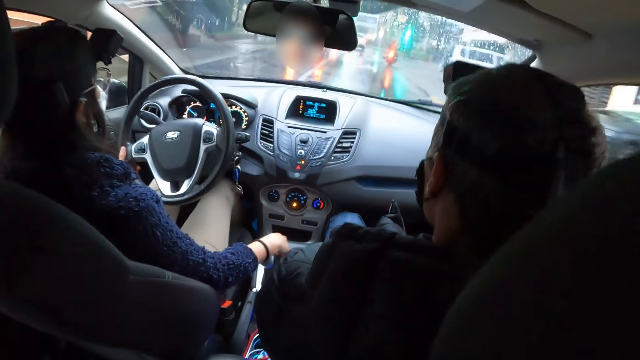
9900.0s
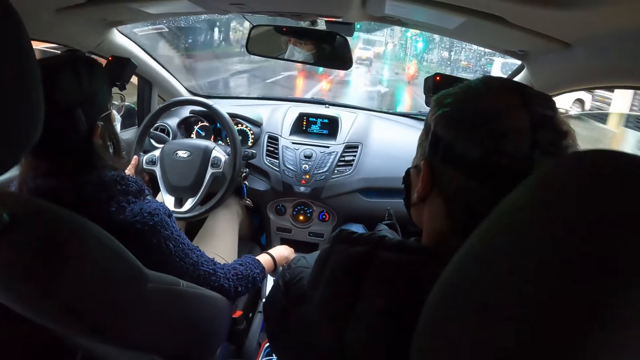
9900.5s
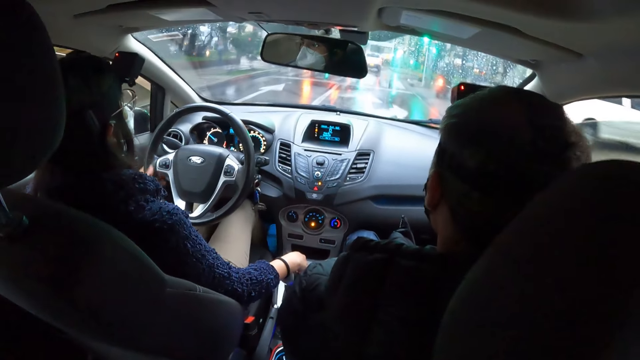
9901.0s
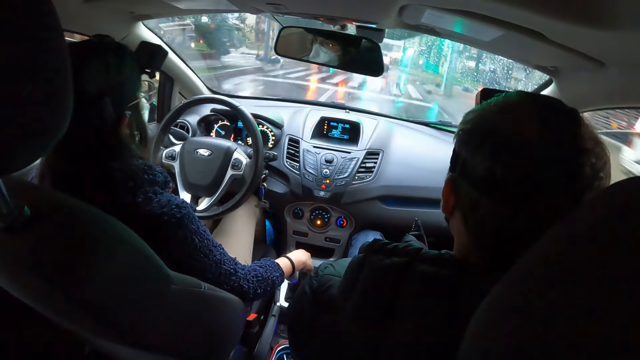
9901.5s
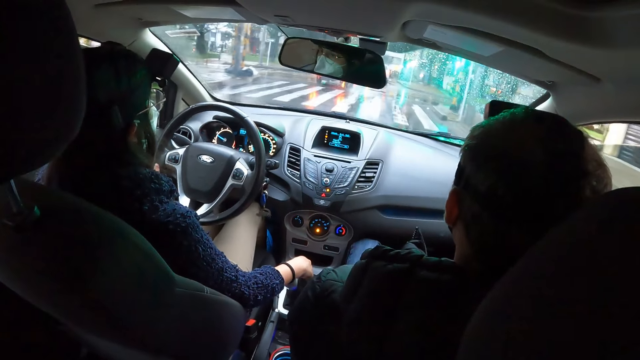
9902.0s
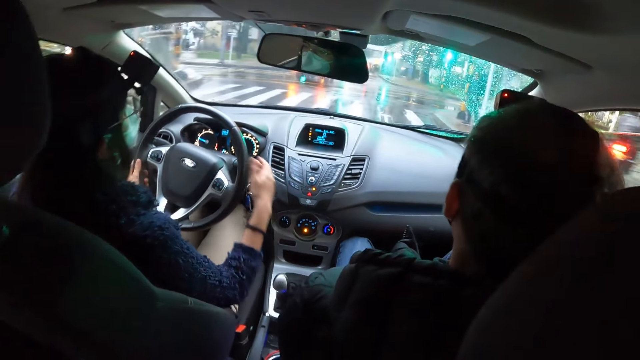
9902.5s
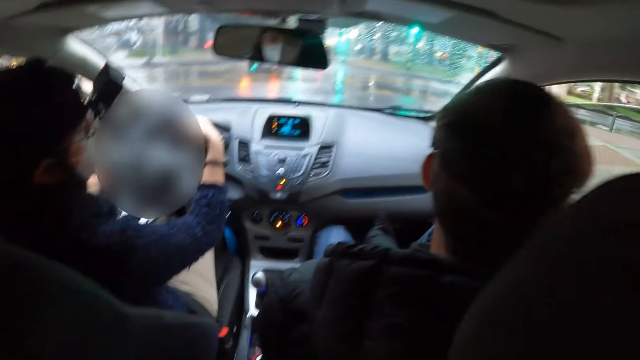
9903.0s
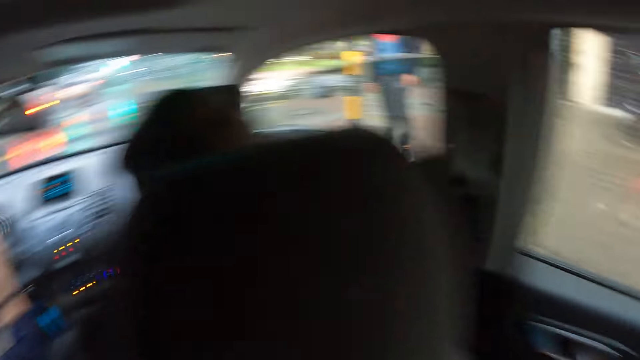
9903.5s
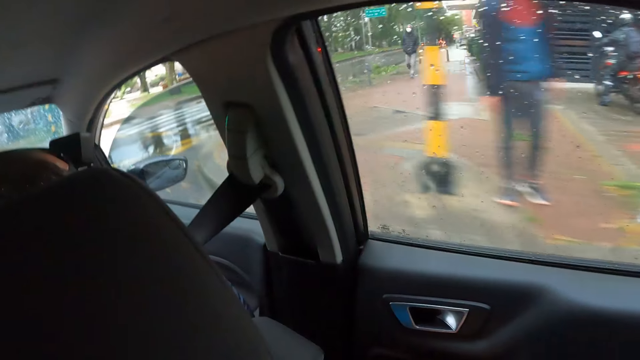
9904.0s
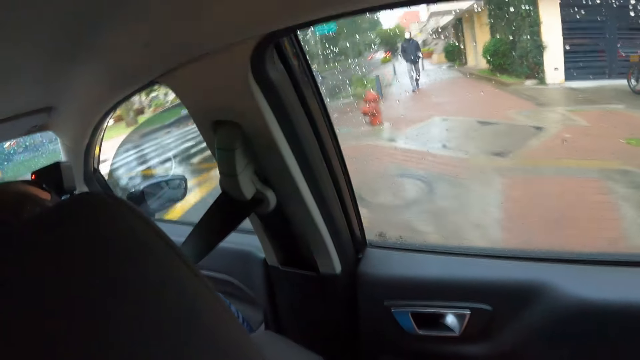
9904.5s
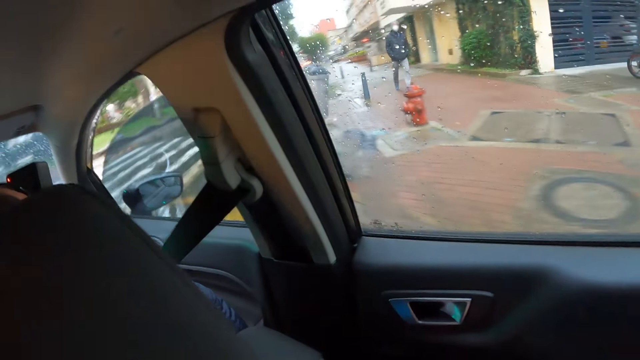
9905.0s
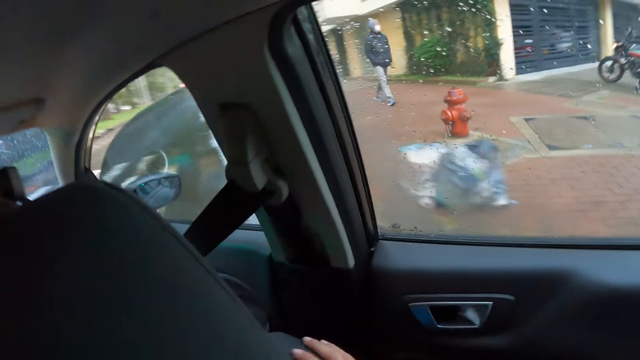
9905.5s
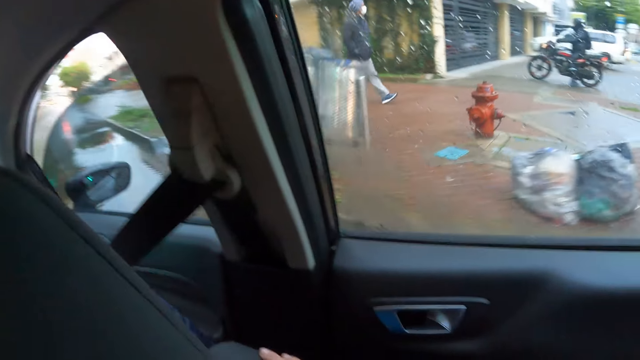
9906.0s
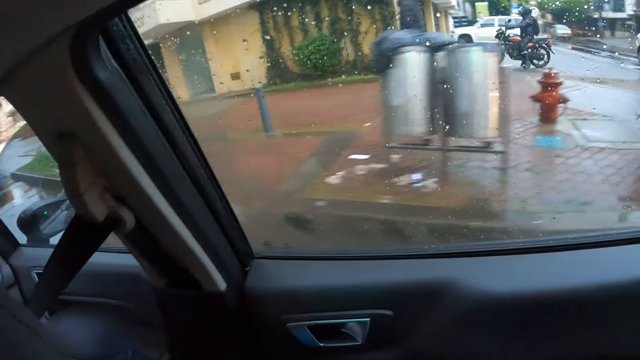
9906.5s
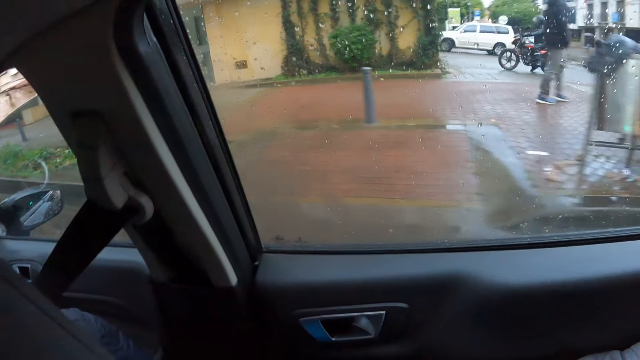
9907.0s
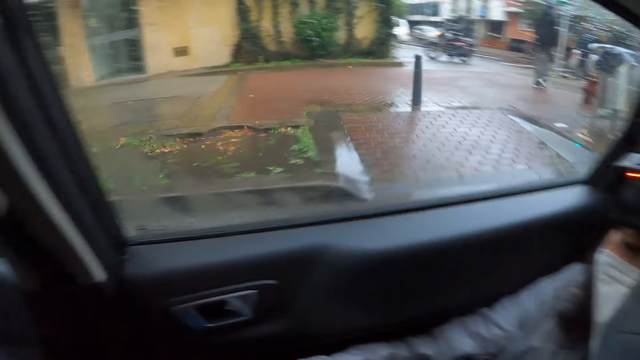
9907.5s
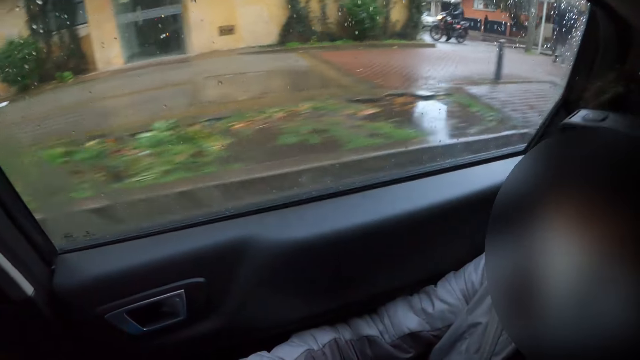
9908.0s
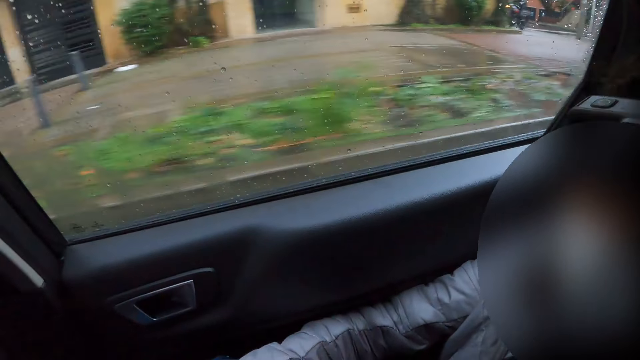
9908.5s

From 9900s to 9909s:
The woman holds the gear with her right hand and drives the car. The woman turns into a street with both hands. The camera wearer looks around.

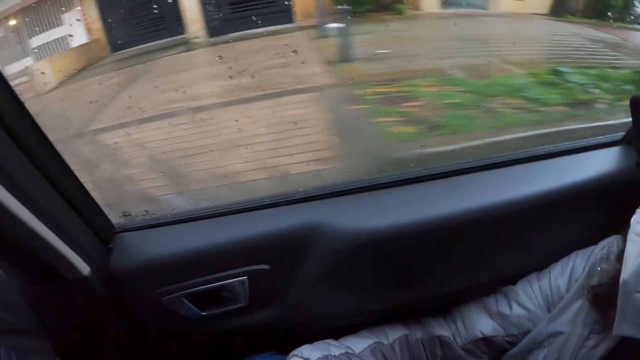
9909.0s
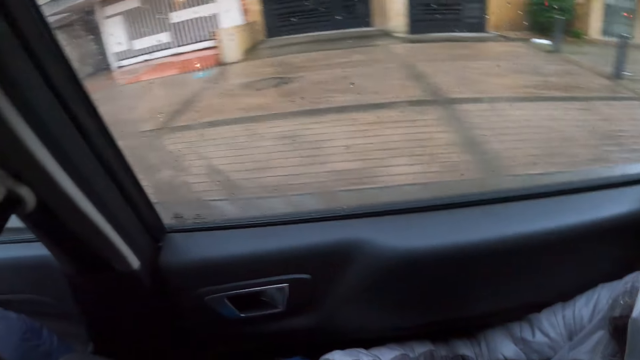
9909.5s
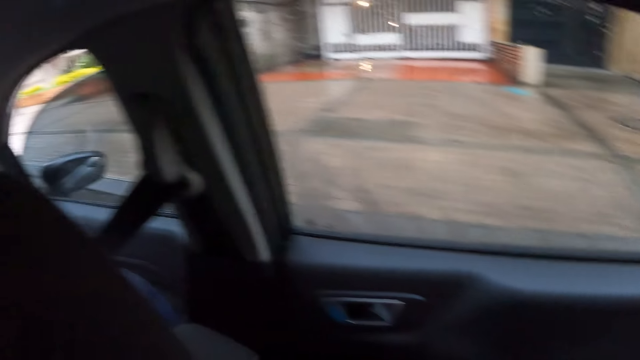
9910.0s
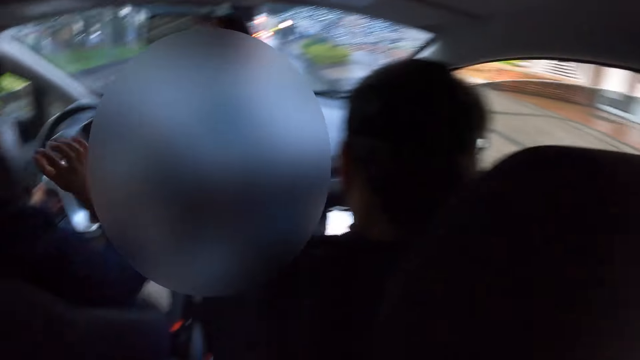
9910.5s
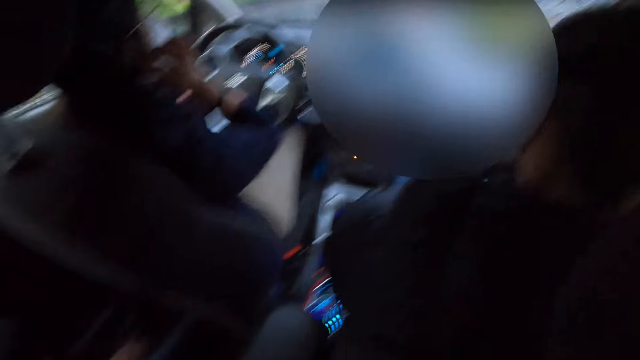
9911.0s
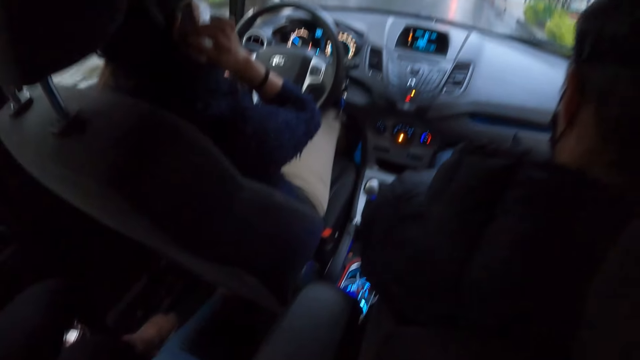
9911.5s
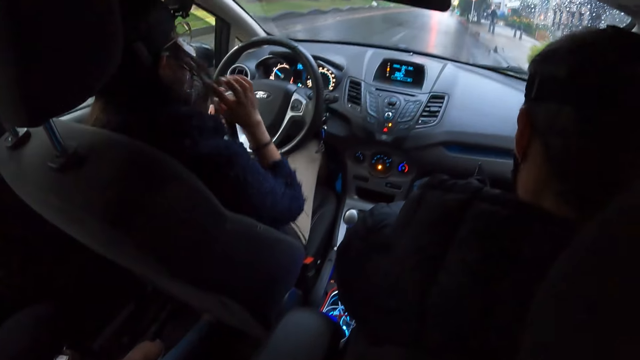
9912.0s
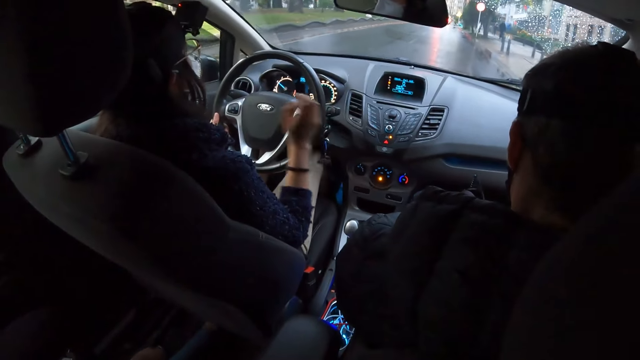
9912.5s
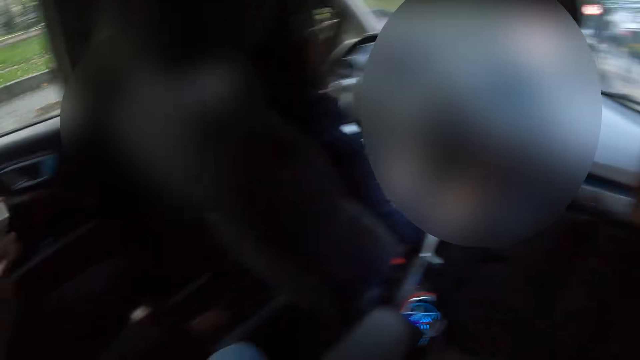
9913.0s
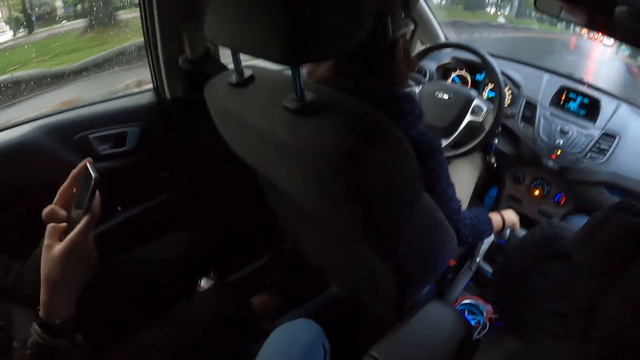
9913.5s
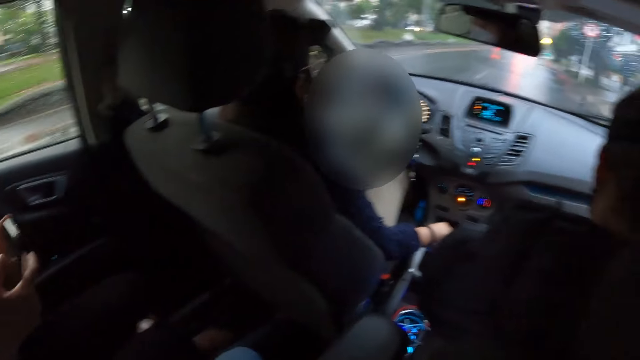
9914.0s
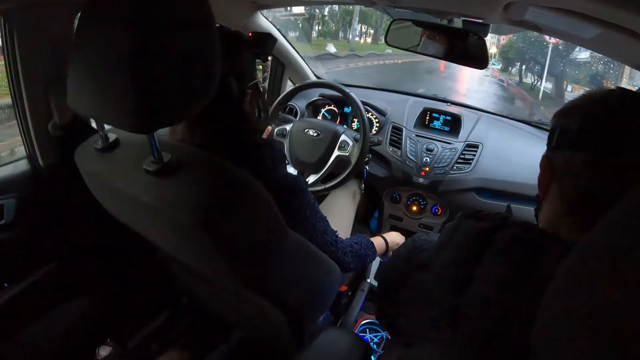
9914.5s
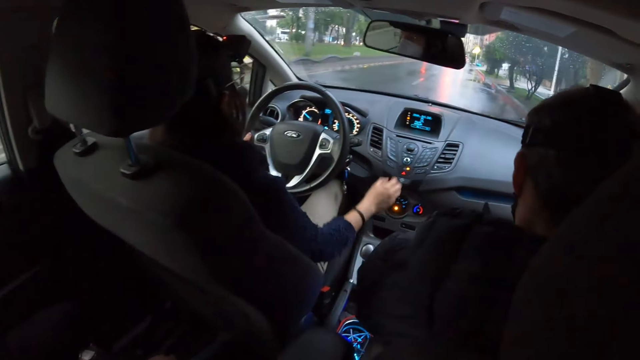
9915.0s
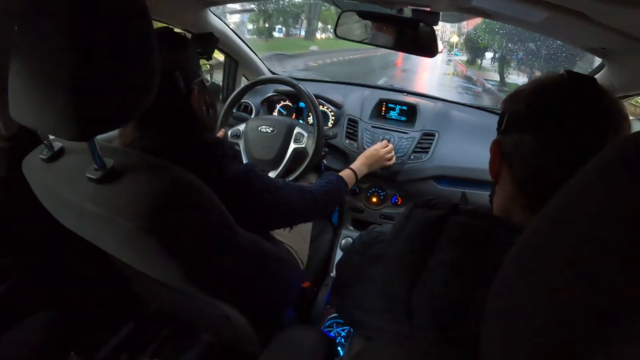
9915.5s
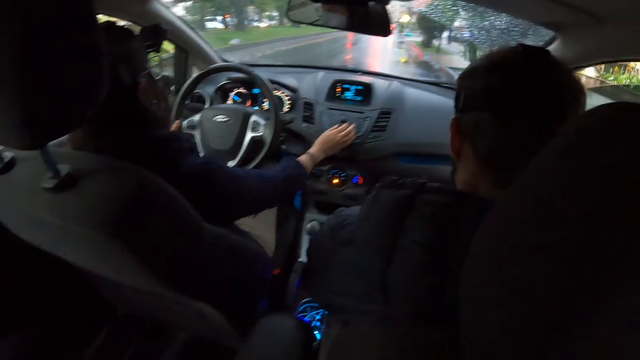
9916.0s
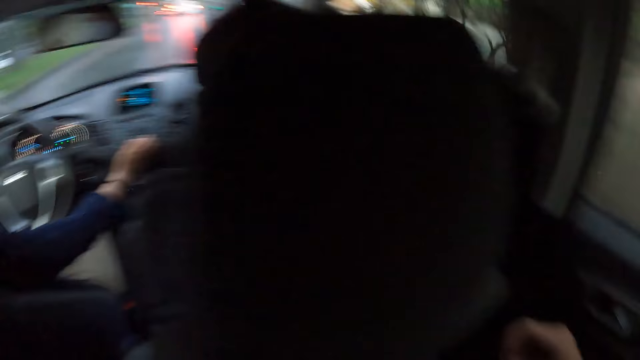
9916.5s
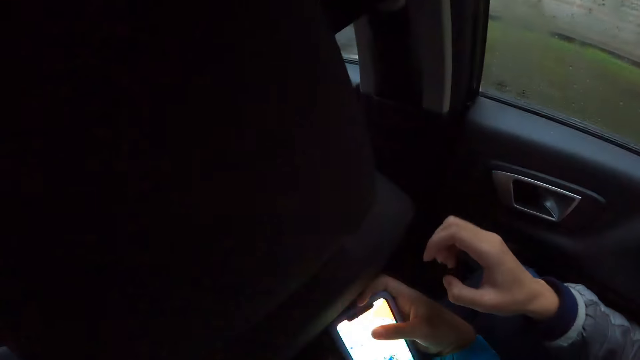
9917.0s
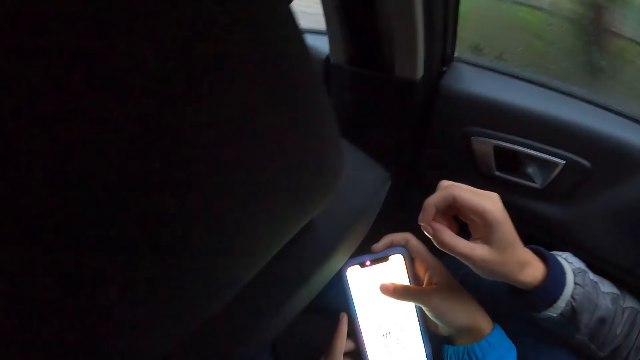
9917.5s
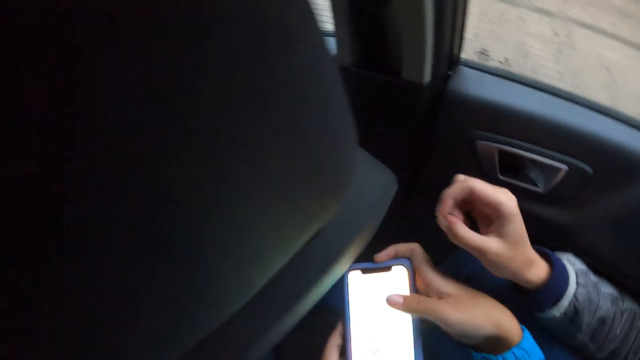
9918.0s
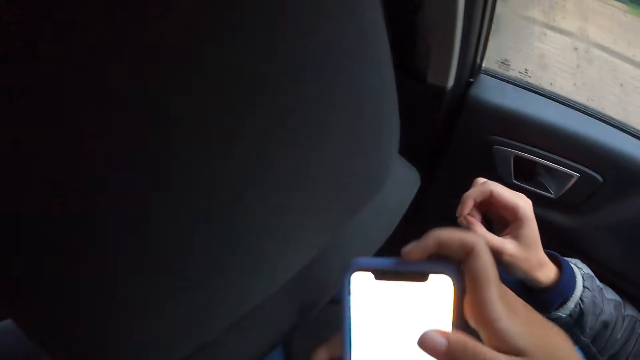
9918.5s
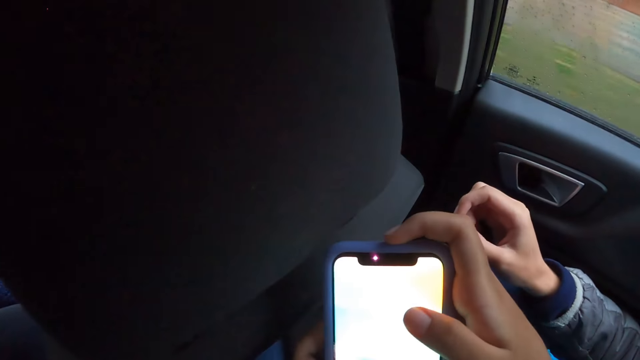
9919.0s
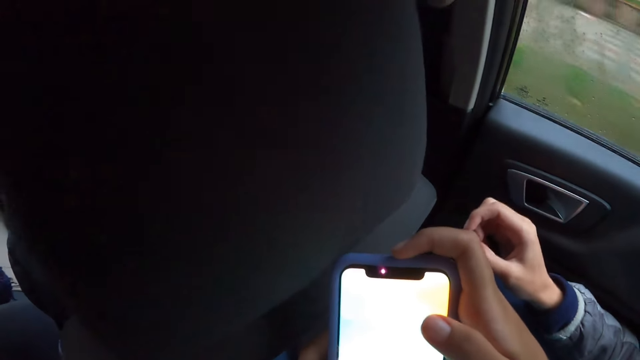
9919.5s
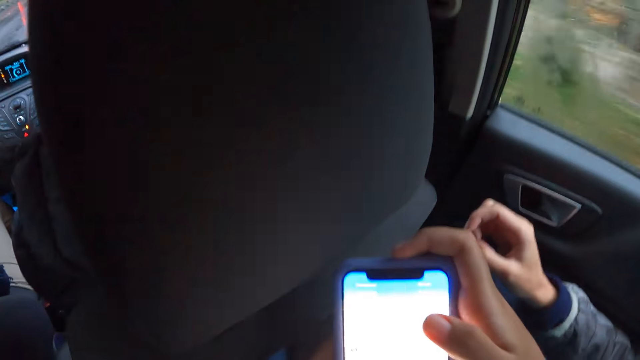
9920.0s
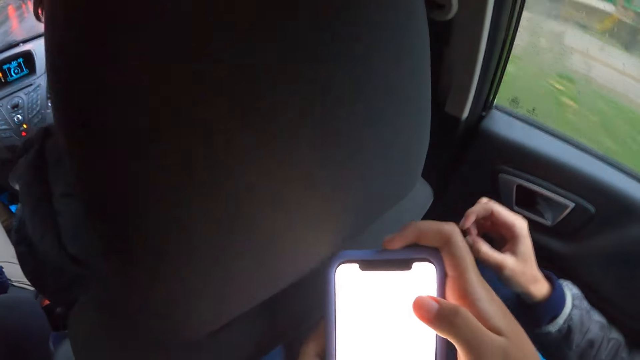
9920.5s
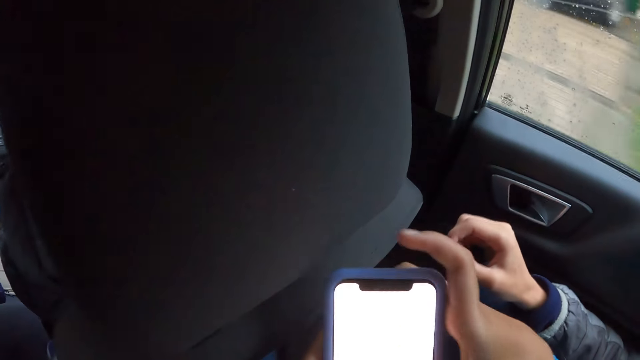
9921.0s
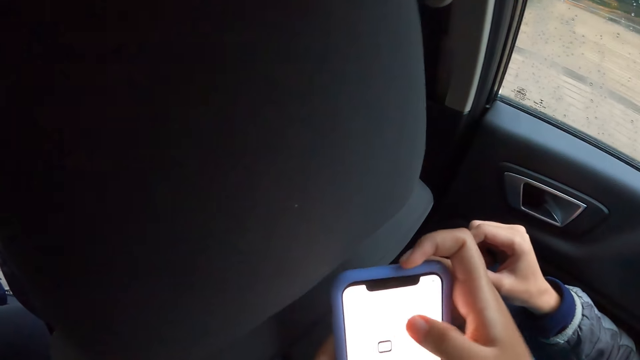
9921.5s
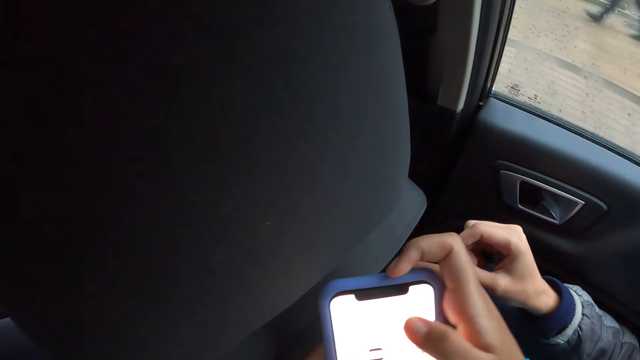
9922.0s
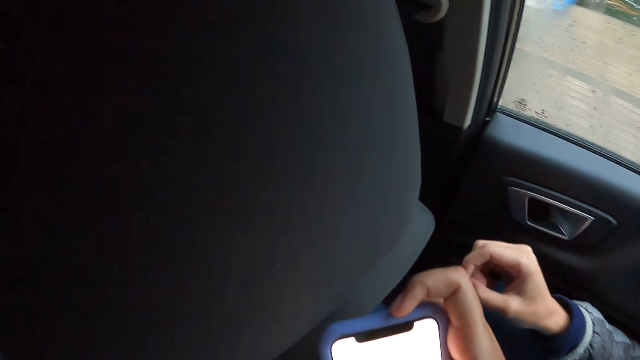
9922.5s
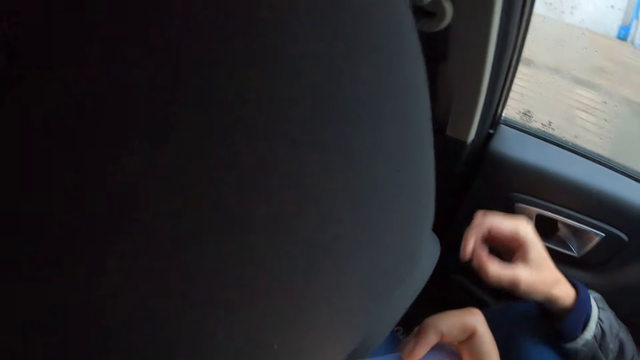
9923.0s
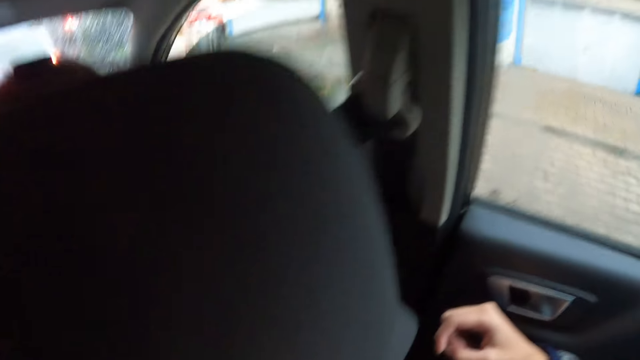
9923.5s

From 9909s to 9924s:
The woman scratches her ear with her right hand and drives the car. Another woman operates the phone with her right hand. The first woman tunes the volume on the car board. The camera wearer looks around. They operate a phone with both hands. They scroll the phone.
